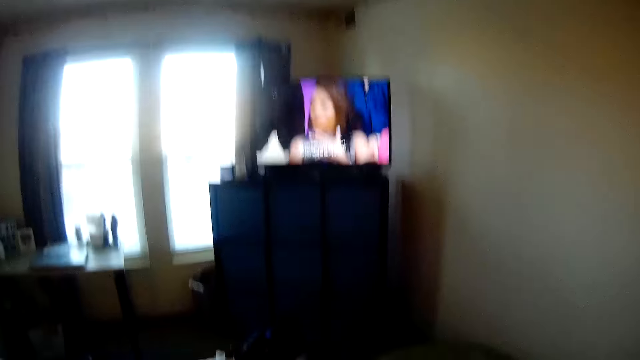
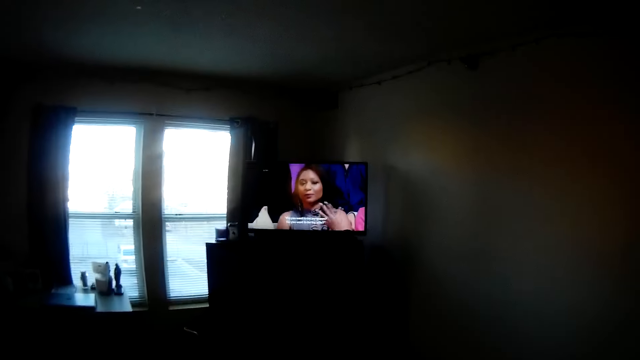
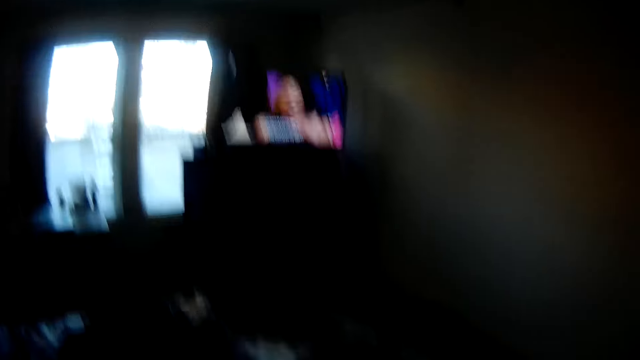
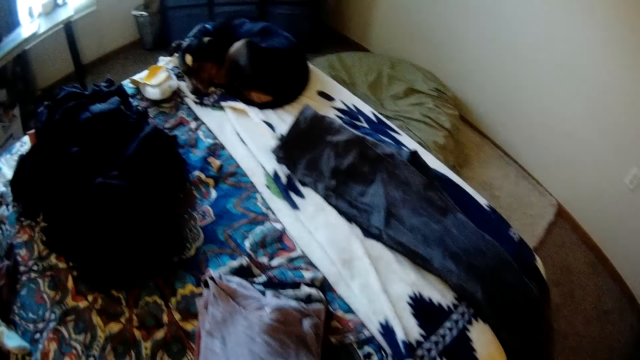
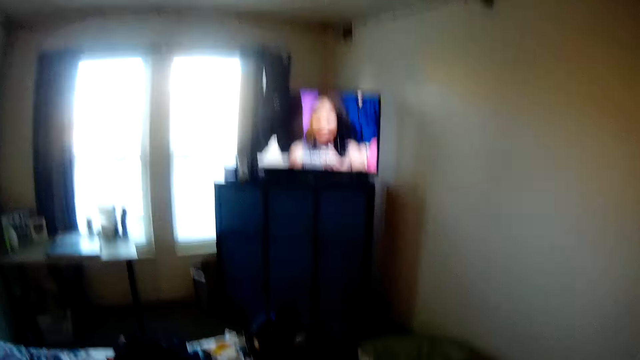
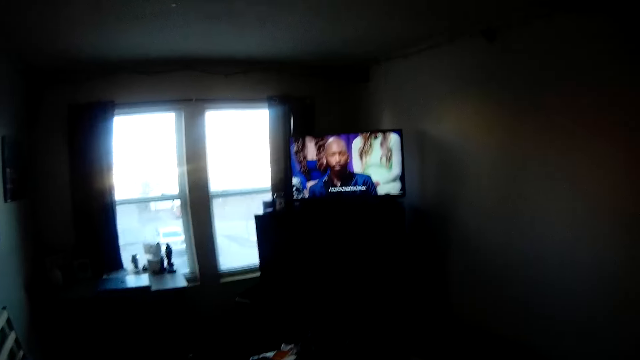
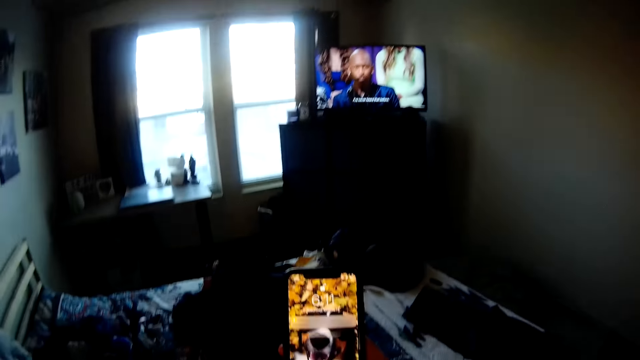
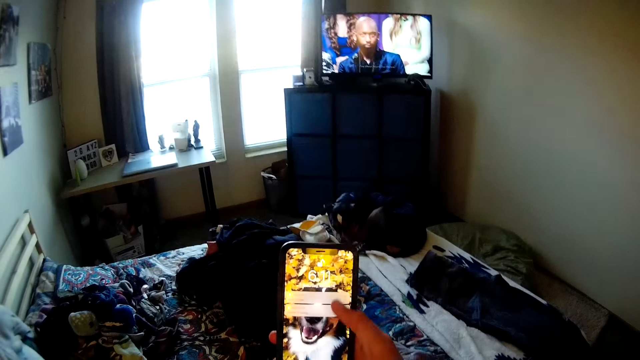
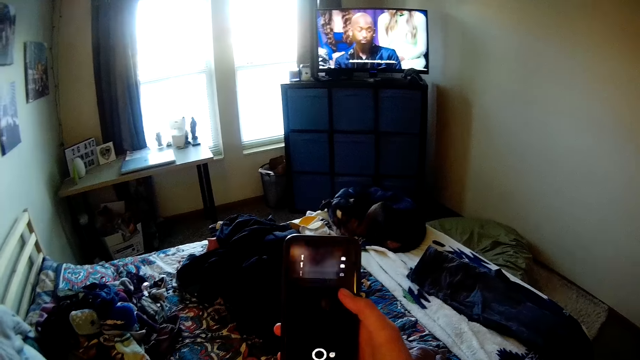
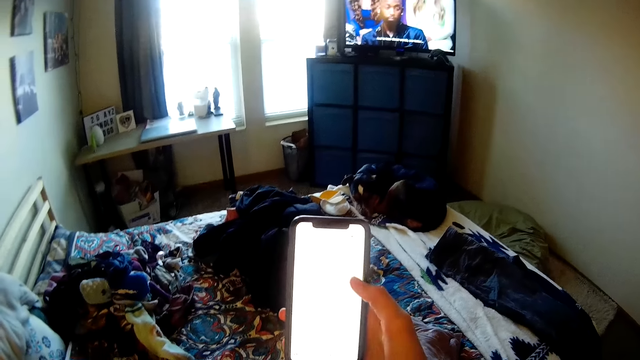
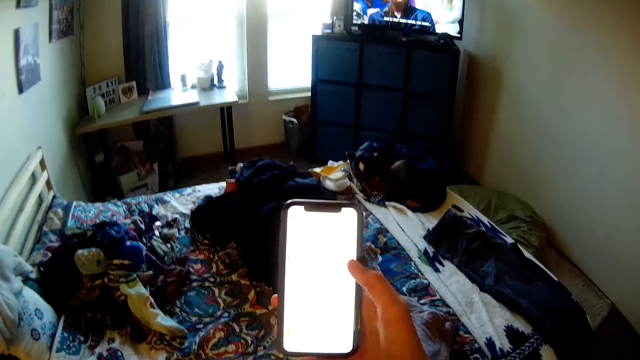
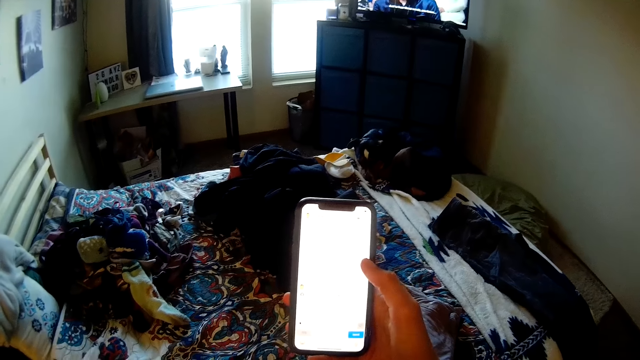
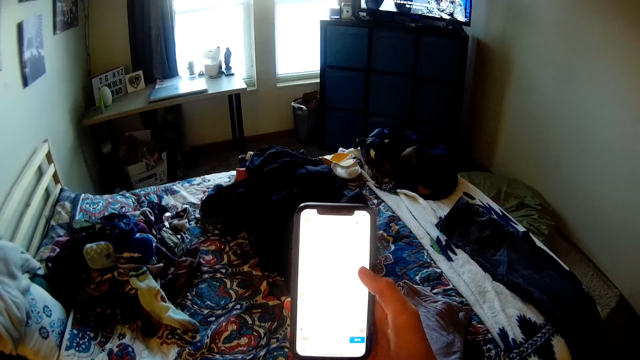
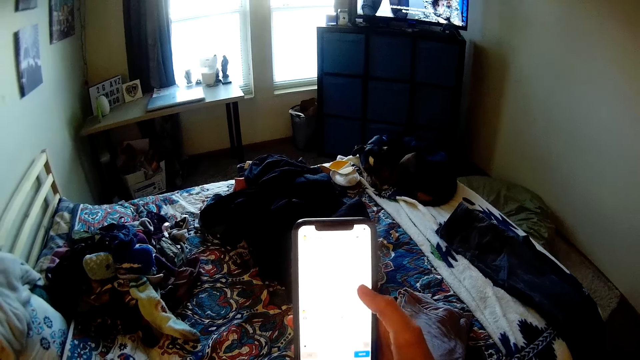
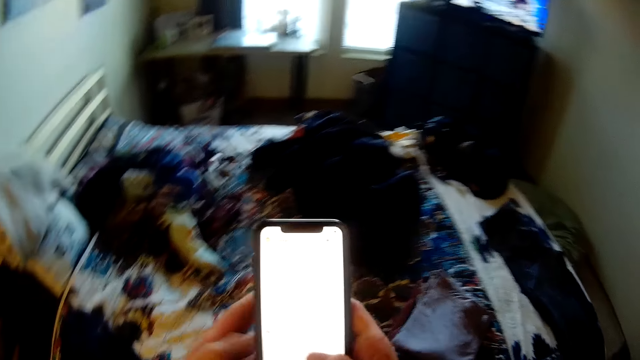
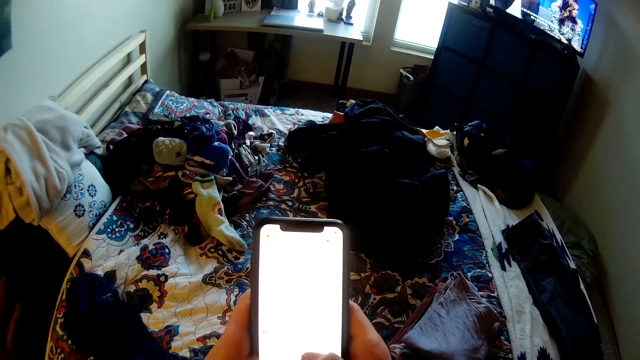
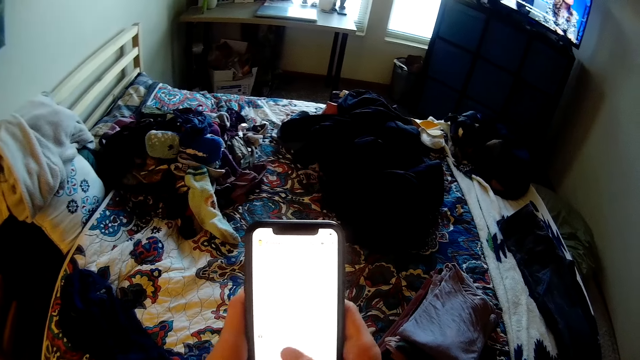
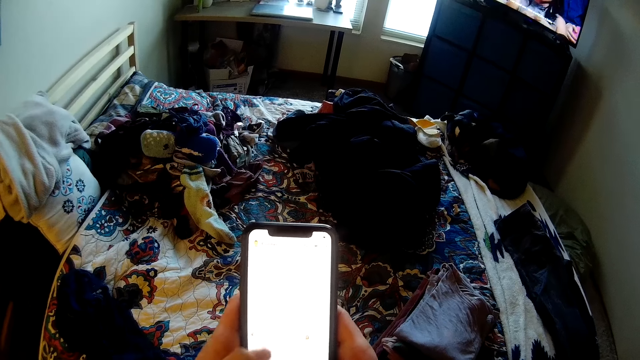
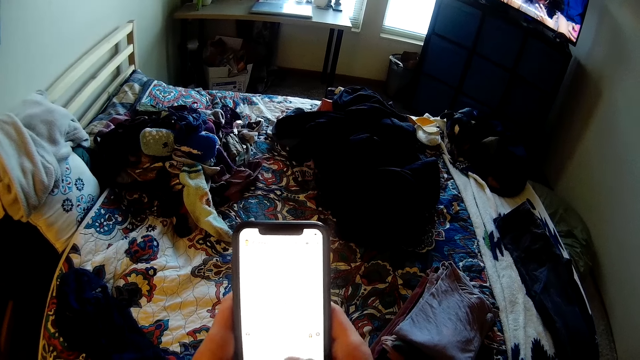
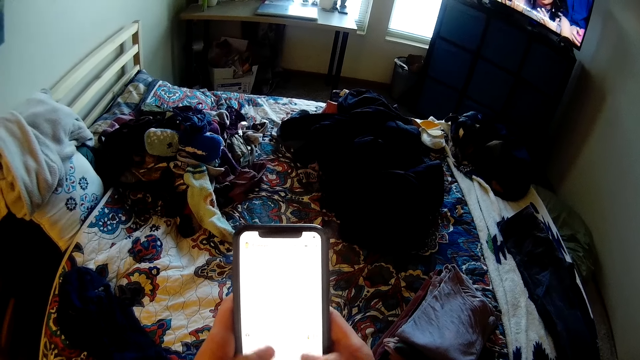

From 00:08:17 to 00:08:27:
The camera wearer watches the television. They hold the phone. They operate her phone.

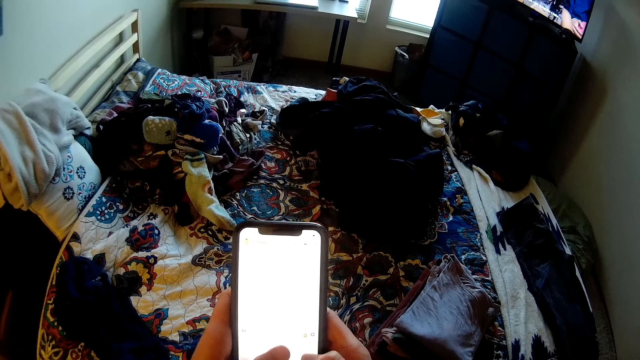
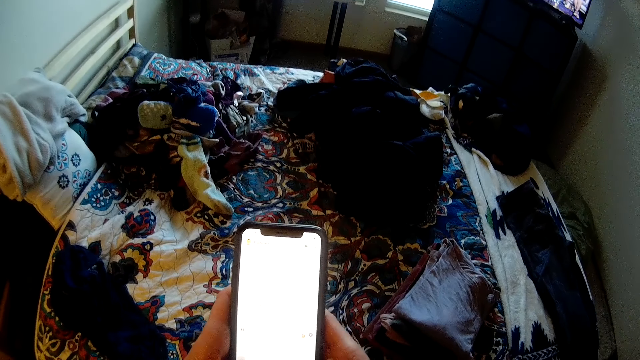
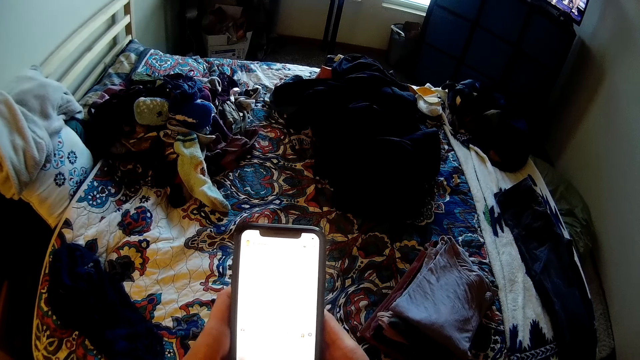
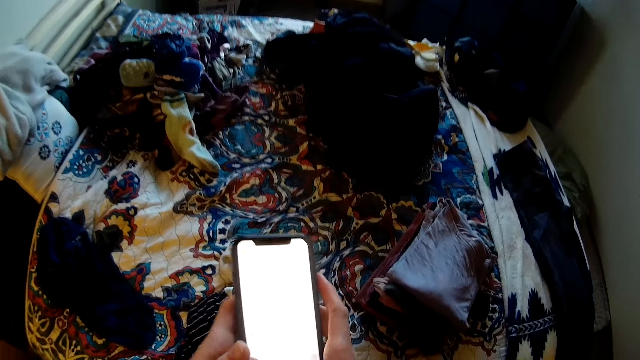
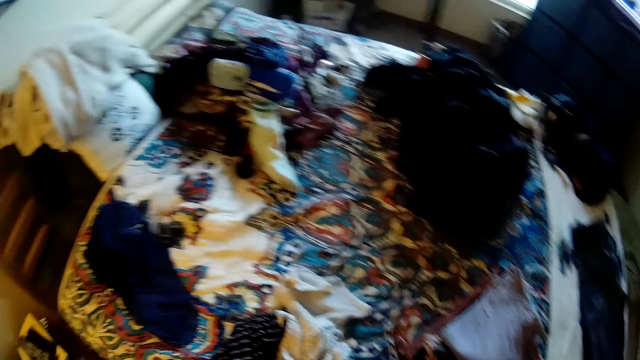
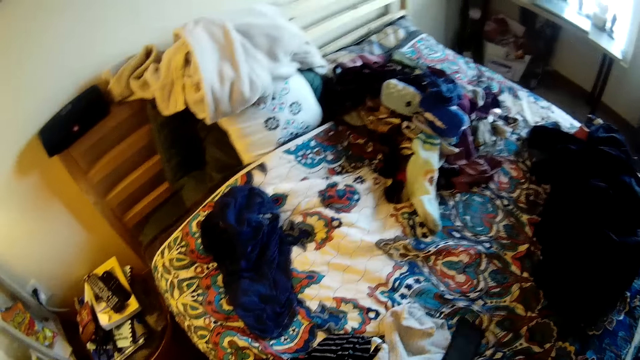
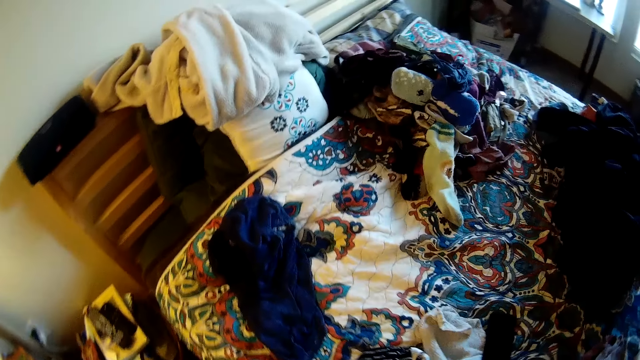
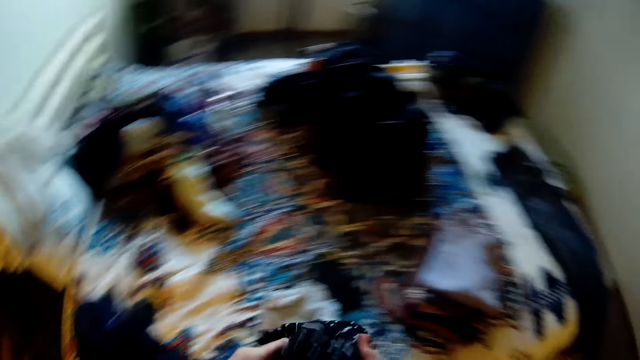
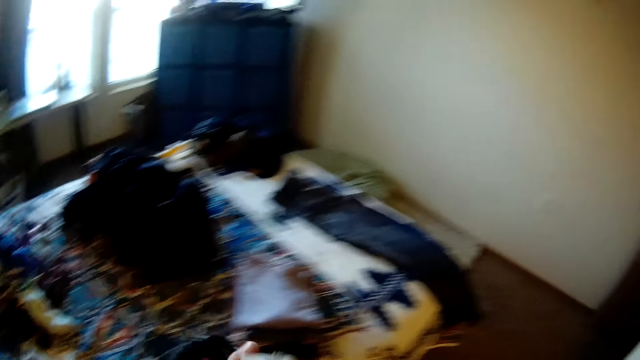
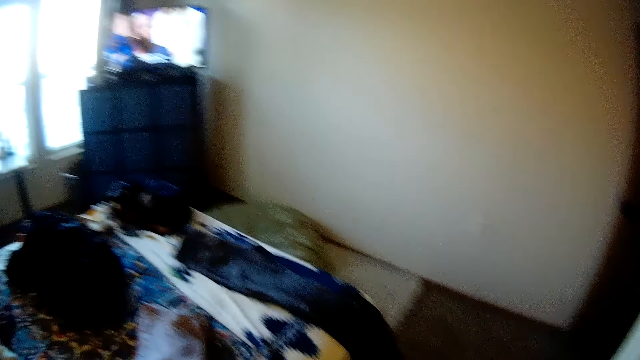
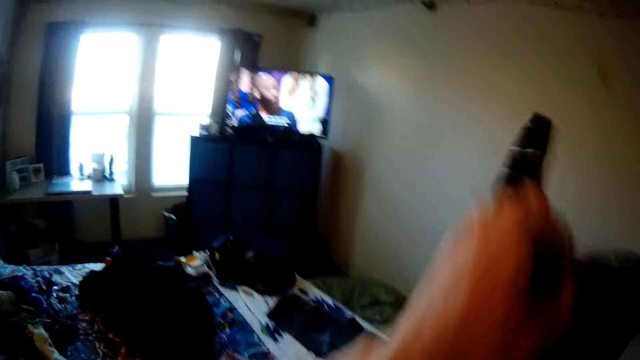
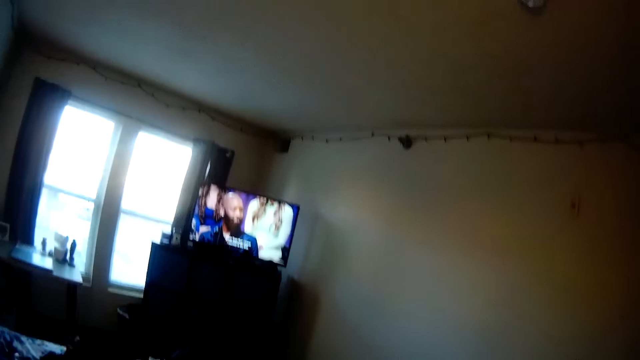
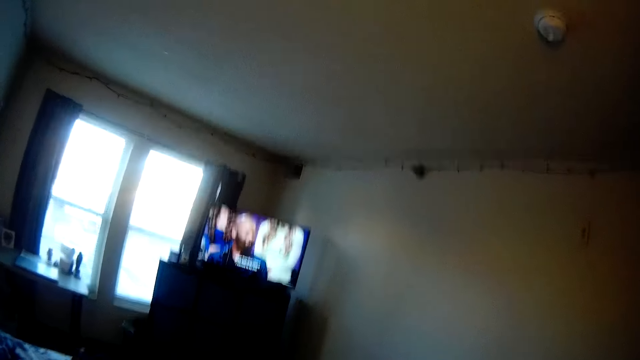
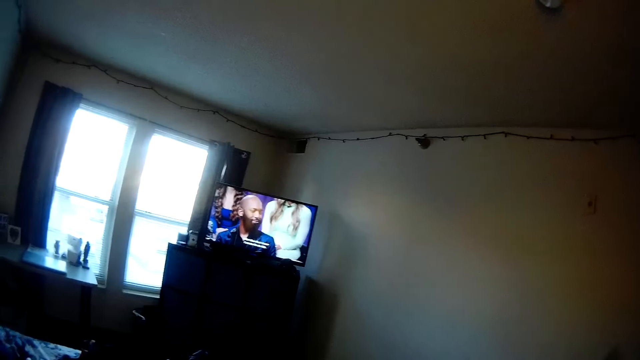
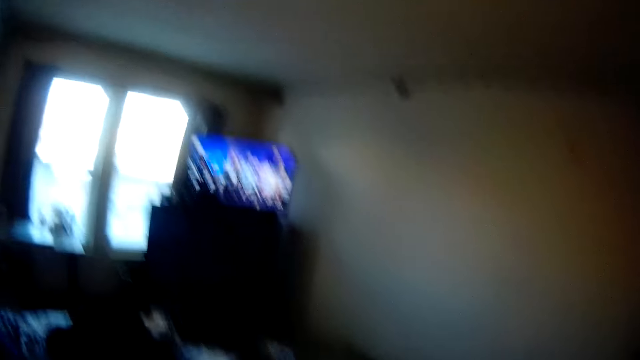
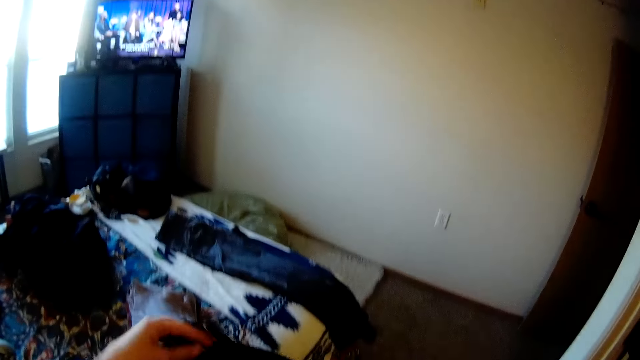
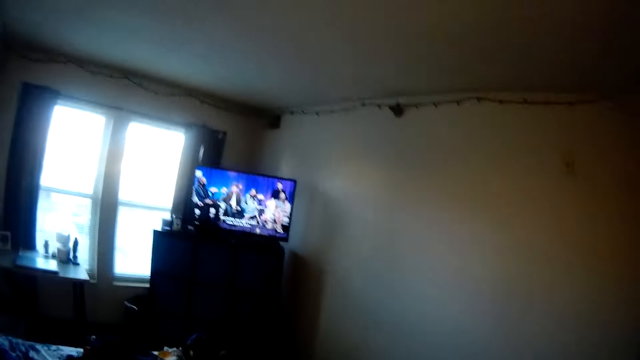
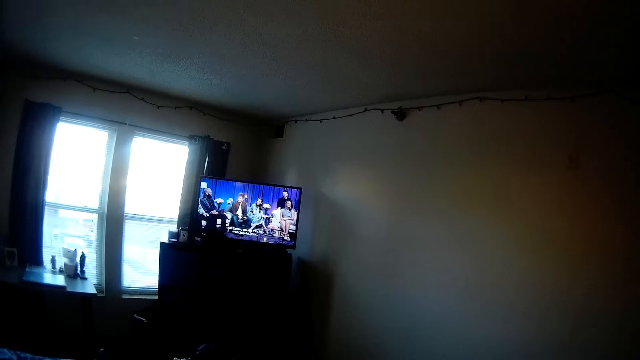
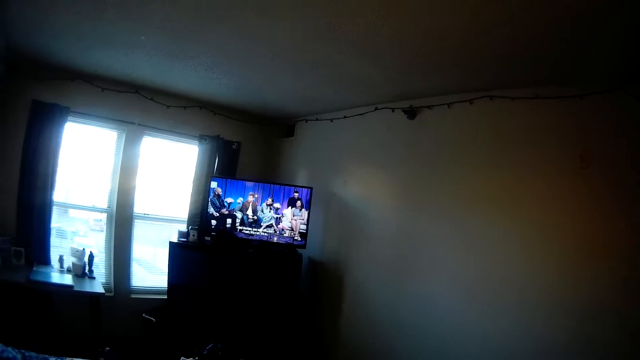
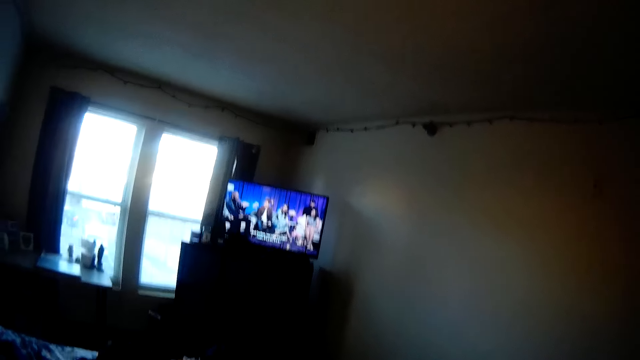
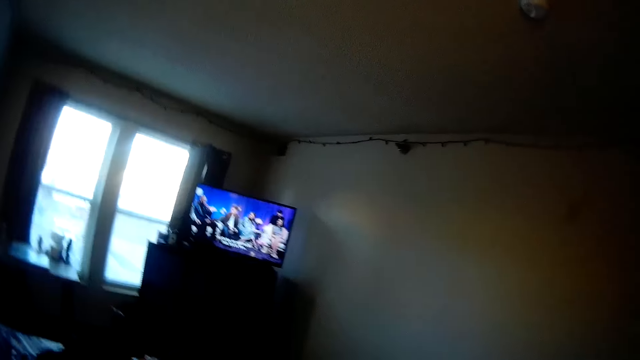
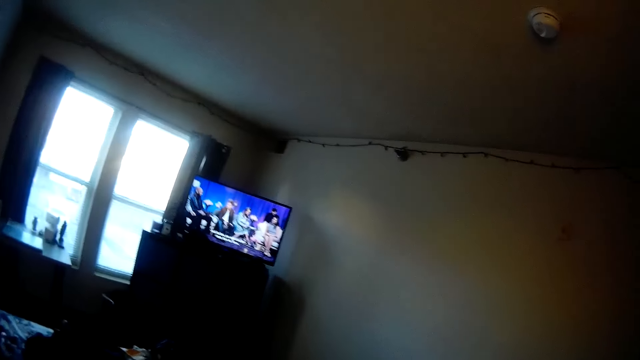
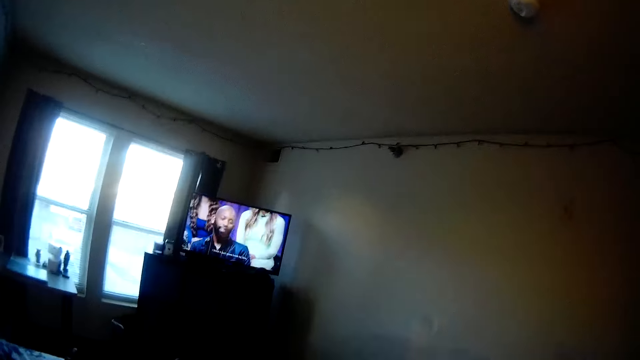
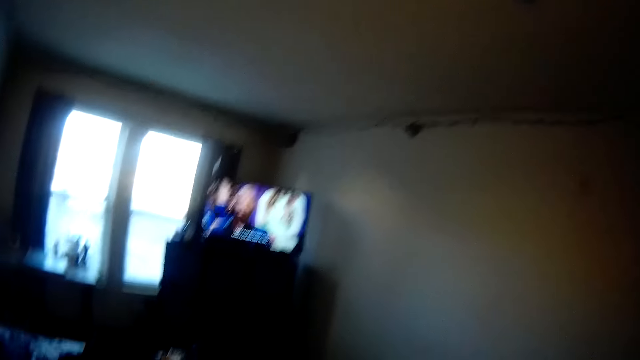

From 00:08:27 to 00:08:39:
The camera wearer drops the phone on the bed. They pick up another piece of cloth from the bed. They watch the television.
